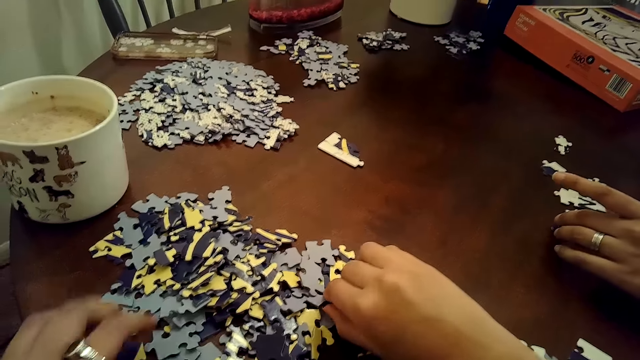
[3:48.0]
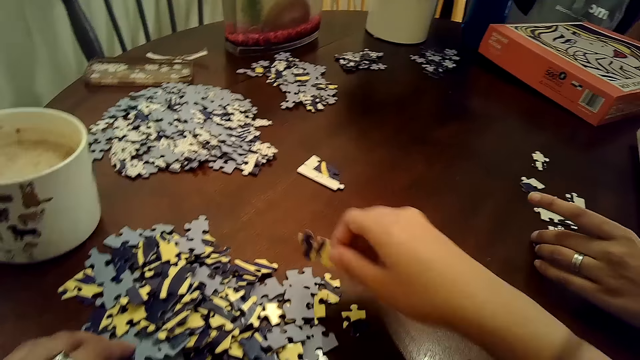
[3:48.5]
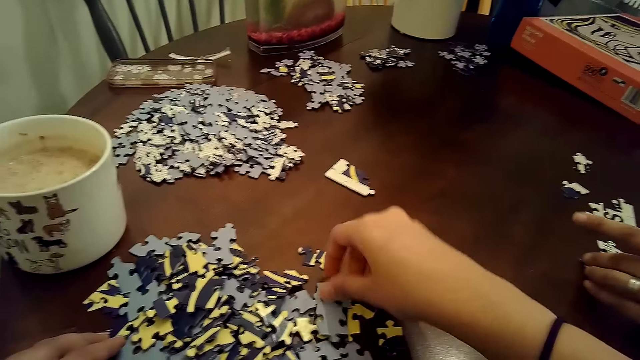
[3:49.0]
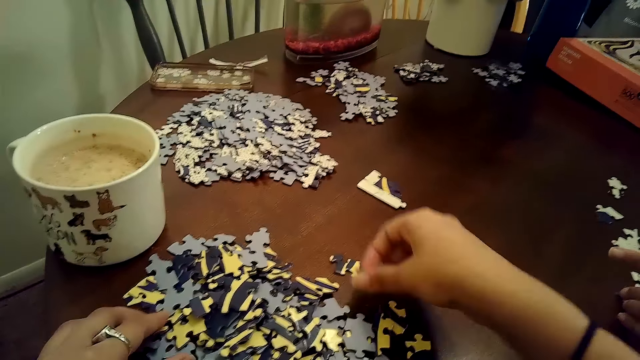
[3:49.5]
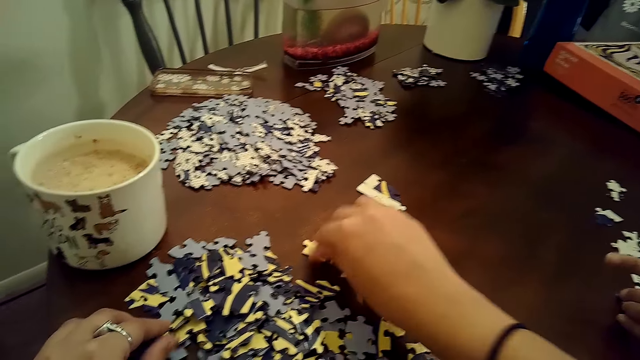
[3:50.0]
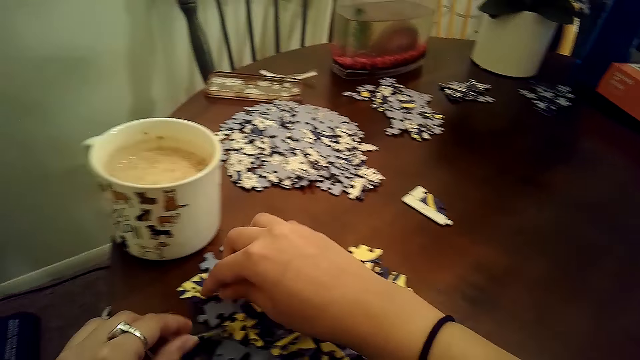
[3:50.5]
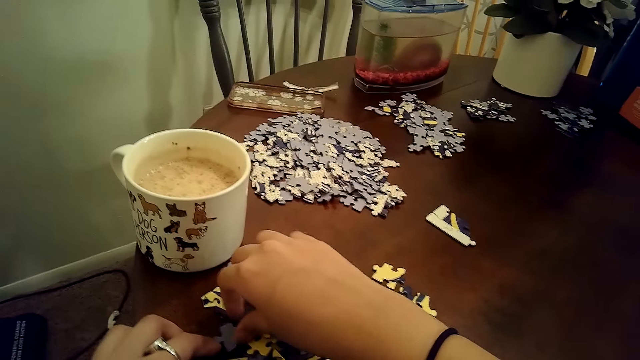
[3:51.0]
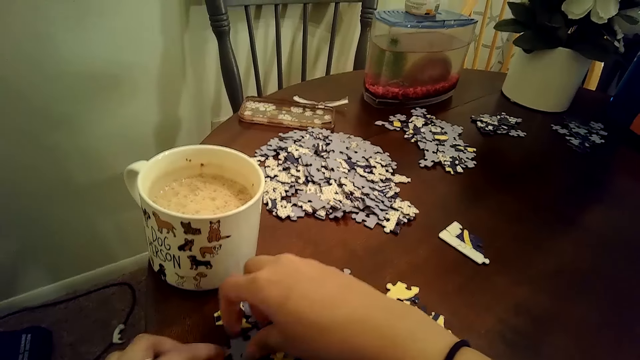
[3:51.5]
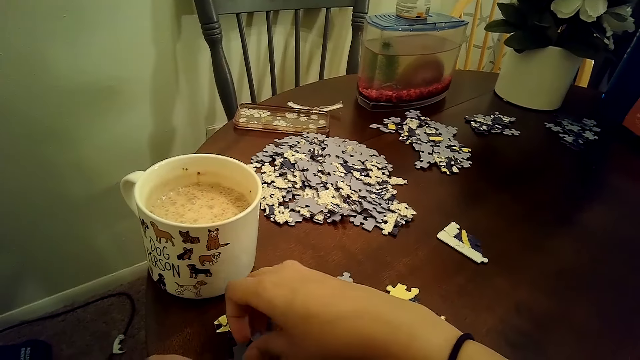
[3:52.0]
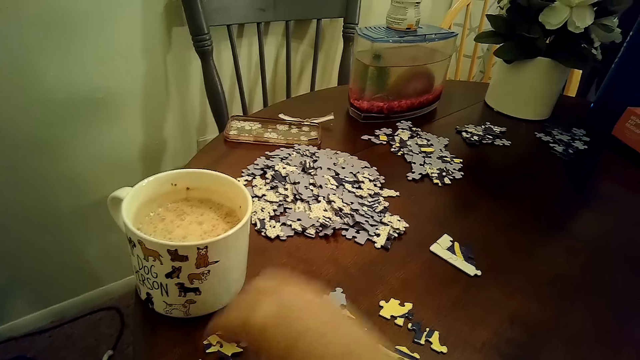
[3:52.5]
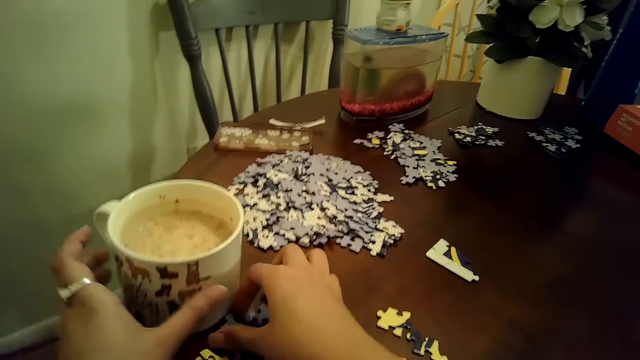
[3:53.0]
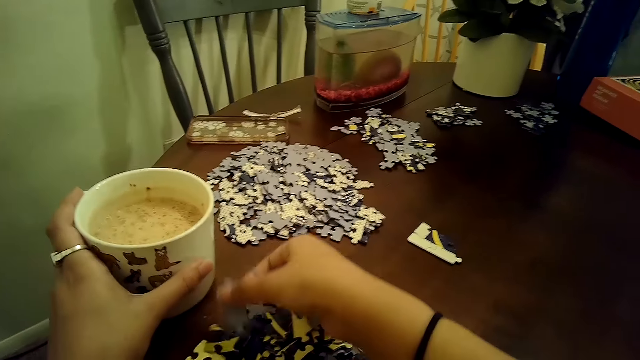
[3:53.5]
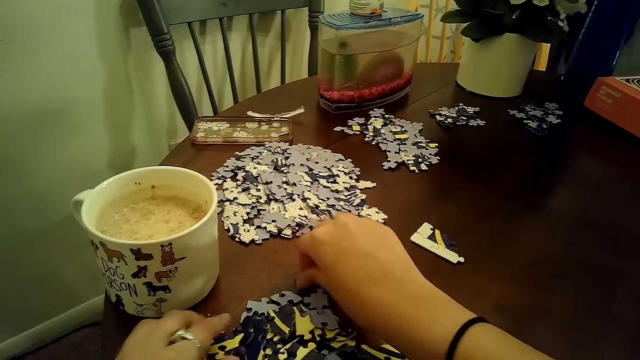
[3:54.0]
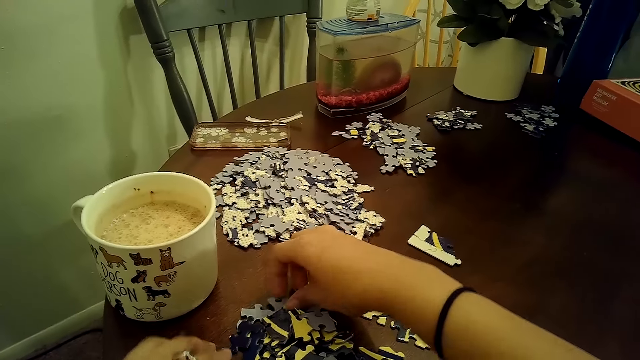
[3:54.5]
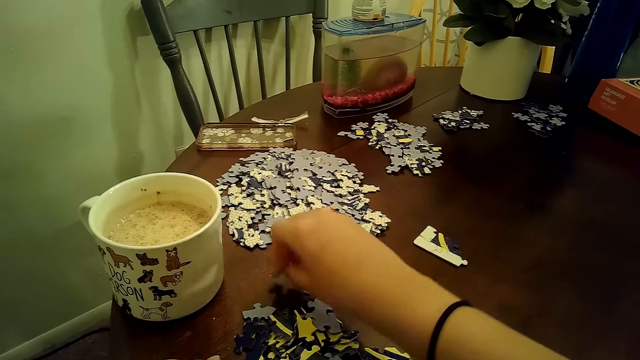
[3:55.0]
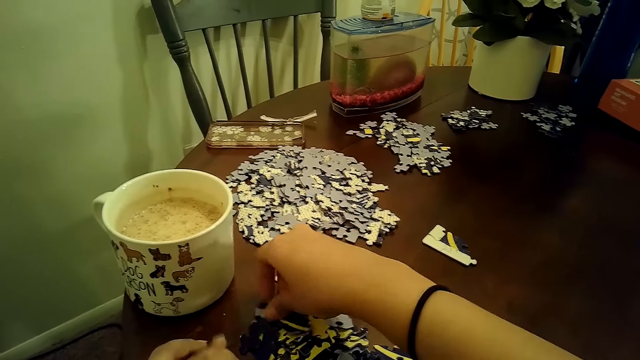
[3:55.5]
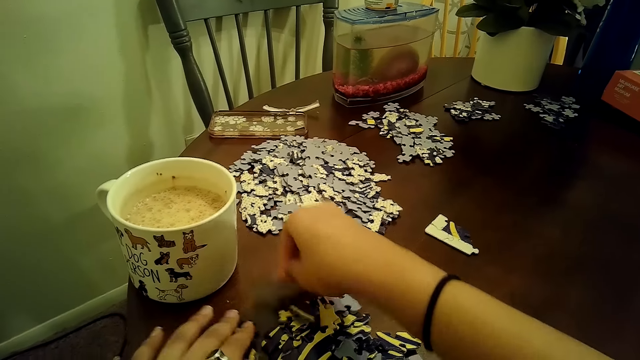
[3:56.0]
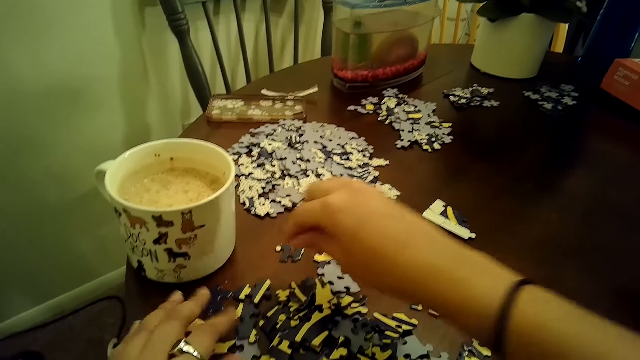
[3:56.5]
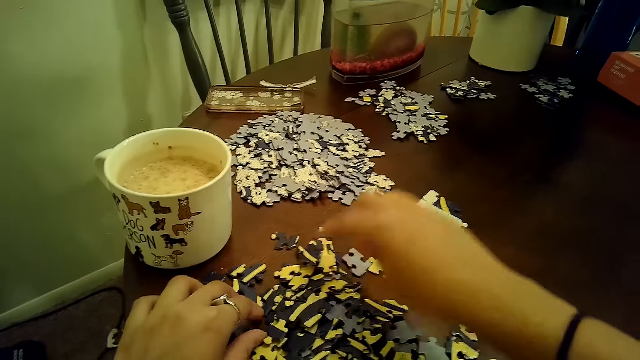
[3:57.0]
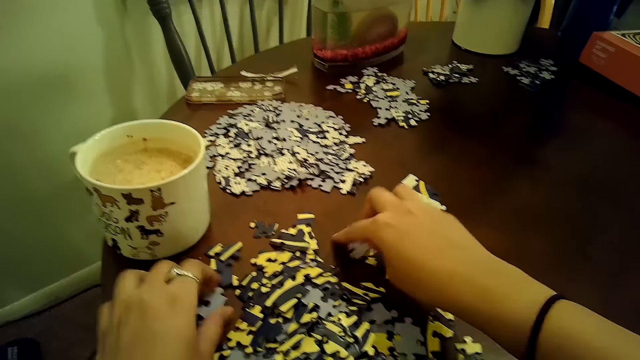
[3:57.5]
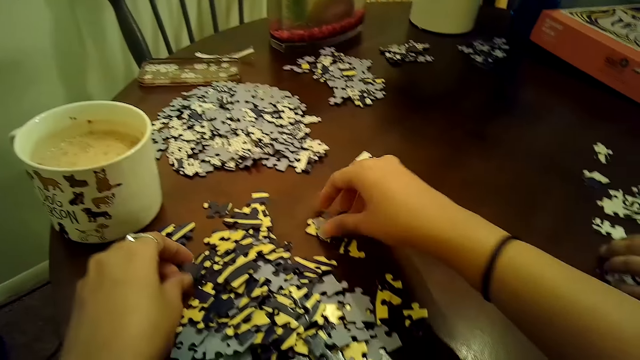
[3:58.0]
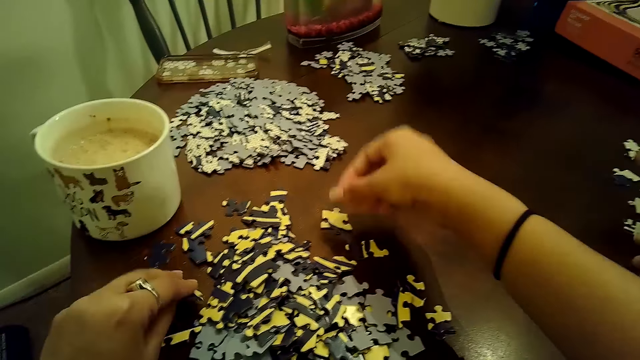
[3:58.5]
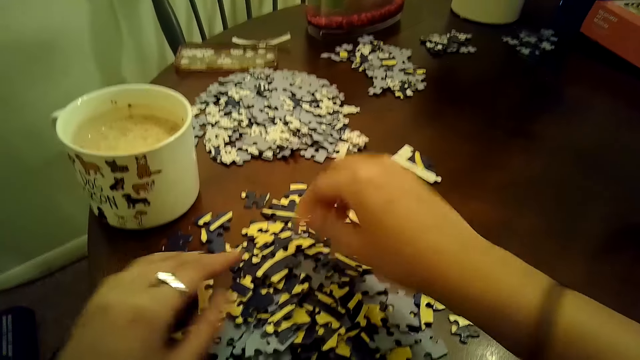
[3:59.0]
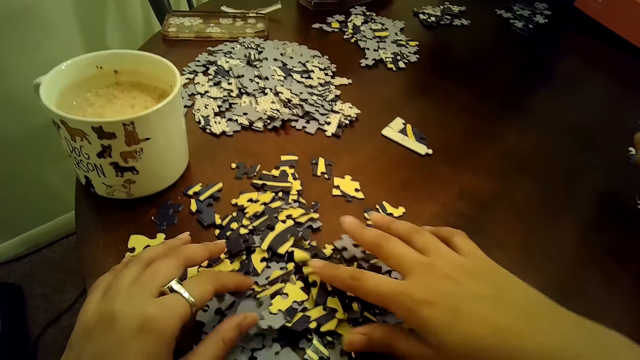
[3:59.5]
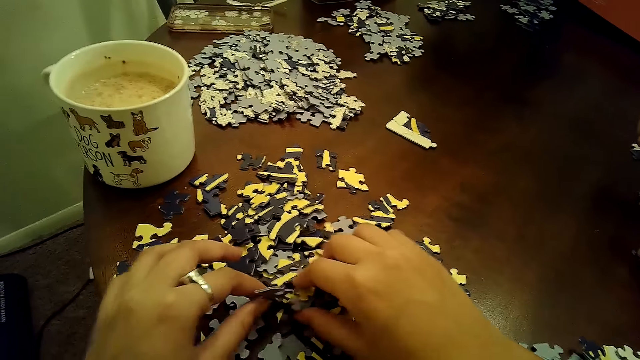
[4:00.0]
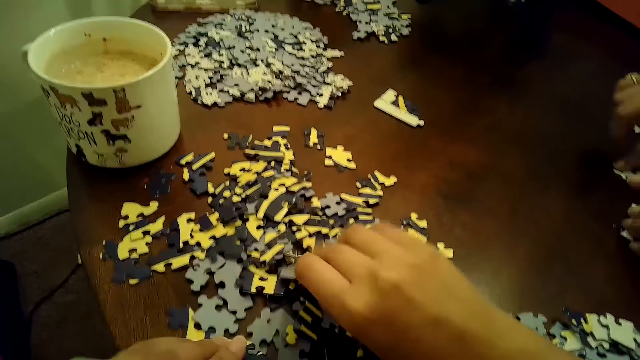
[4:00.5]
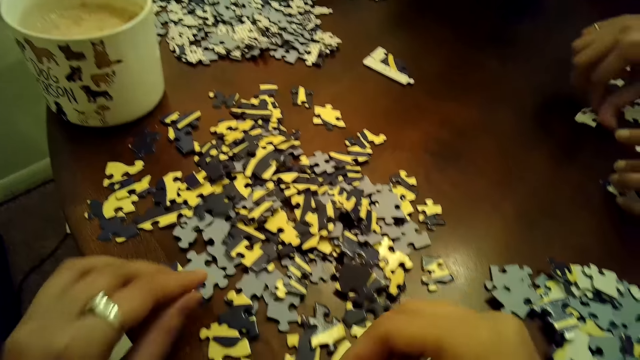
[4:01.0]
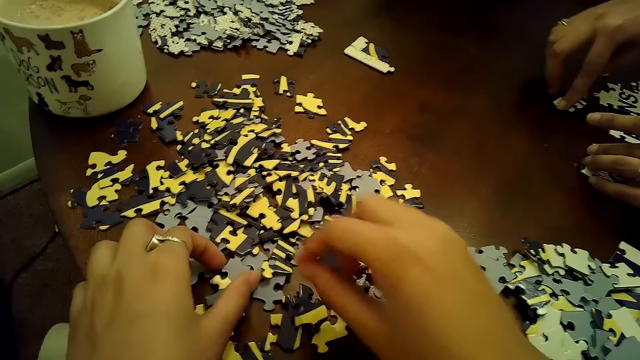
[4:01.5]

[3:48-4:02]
The camera wearer flips a puzzle piece from the pile of puzzle pieces on the table with her right hand. She flips a puzzle piece from the pile of puzzle pieces on the table with her right hand again. She moves a puzzle piece on the pile of puzzle pieces on the table with her left hand. She flips a puzzle piece from the pile of puzzle pieces on the table with her right hand. She adjusts the cup of tea on the table with her left hand. She flips a puzzle piece from the pile of puzzle pieces on the table with her right hand. She arranges pattern paper. She moves a puzzle piece on the pile of puzzle pieces on the table with her left hand. She flips a puzzle piece from the pile of puzzle pieces on the table with her right hand. She flips a puzzle piece from the pile of puzzle pieces on the table with her right hand again. She moves a puzzle piece on the pile of puzzle pieces on the table with her left hand. She flips a puzzle piece from the pile of puzzle pieces on the table with her left hand. She moves some puzzle pieces on the pile of puzzle pieces on the table with her right hand. She flips a puzzle piece from the pile of puzzle pieces on the table with her right hand. She scatters the pile of puzzle pieces on the table with both hands. She flips a puzzle piece from the pile of puzzle pieces on the table with her left hand. She flips a puzzle piece from the pile of puzzle pieces on the table with her right hand.

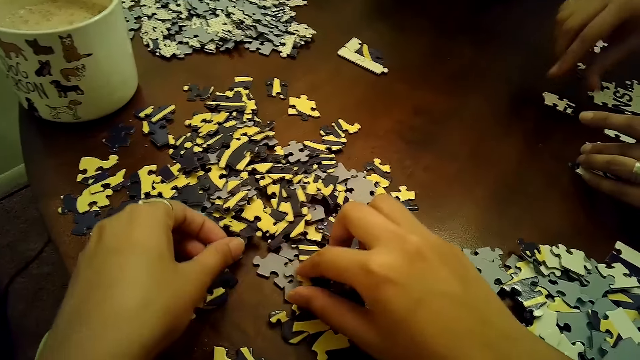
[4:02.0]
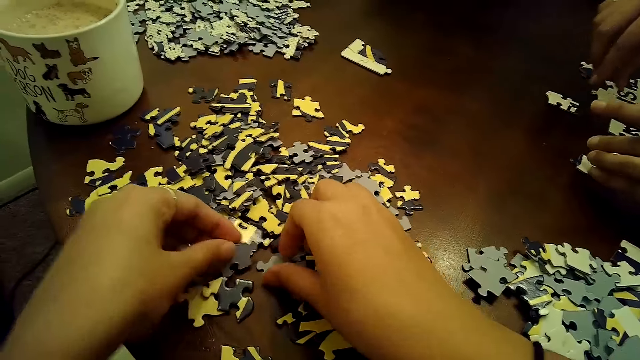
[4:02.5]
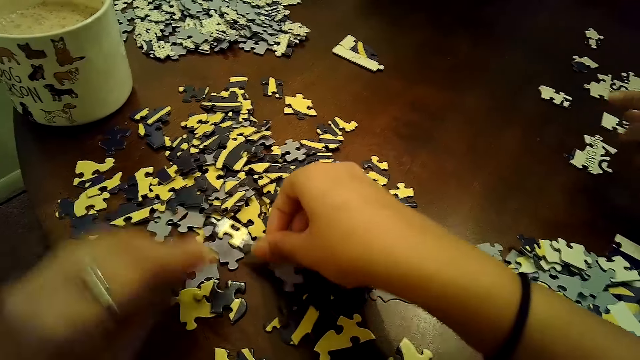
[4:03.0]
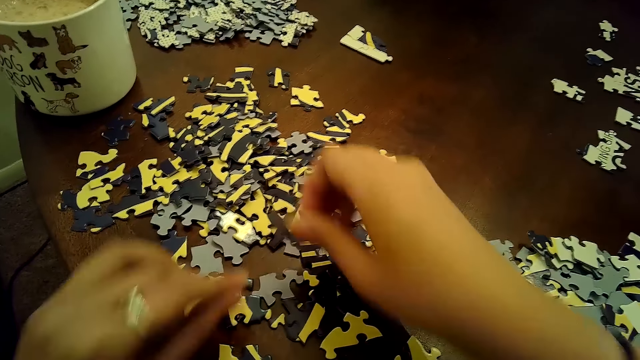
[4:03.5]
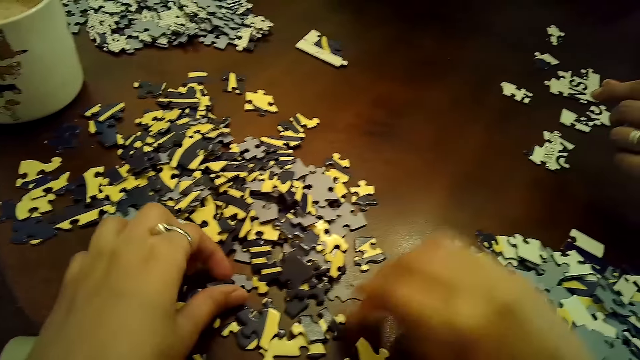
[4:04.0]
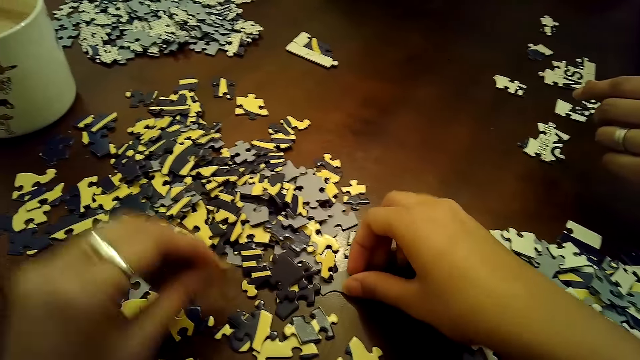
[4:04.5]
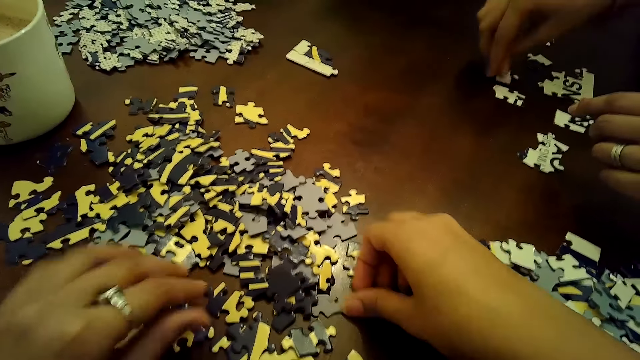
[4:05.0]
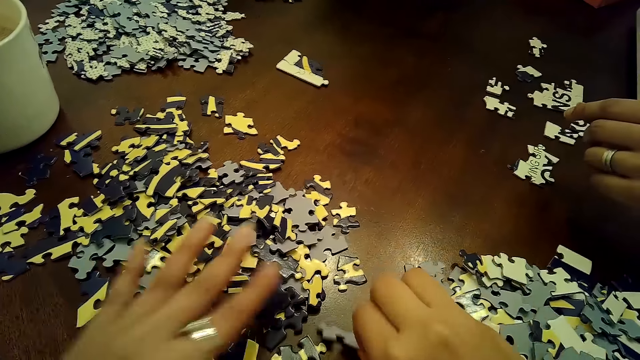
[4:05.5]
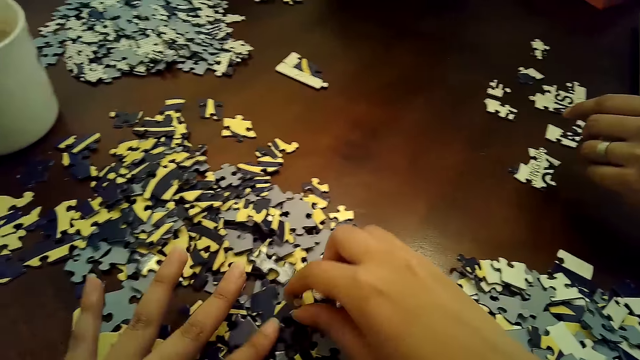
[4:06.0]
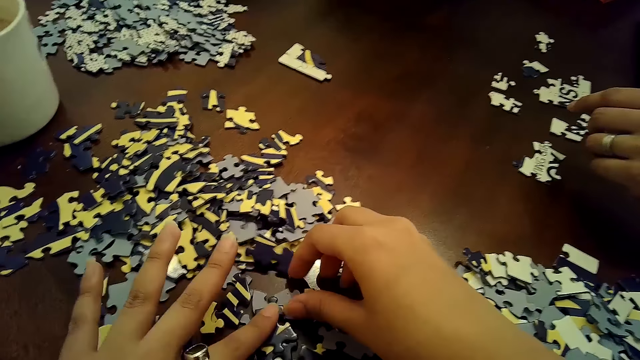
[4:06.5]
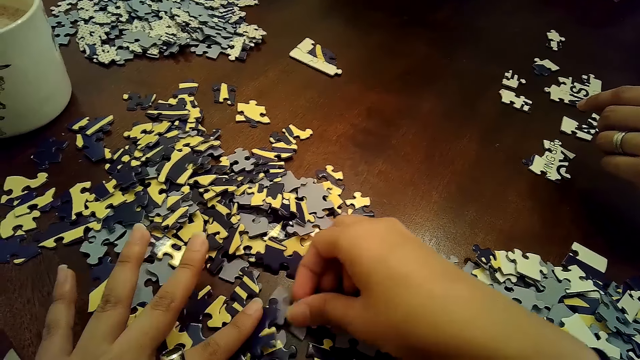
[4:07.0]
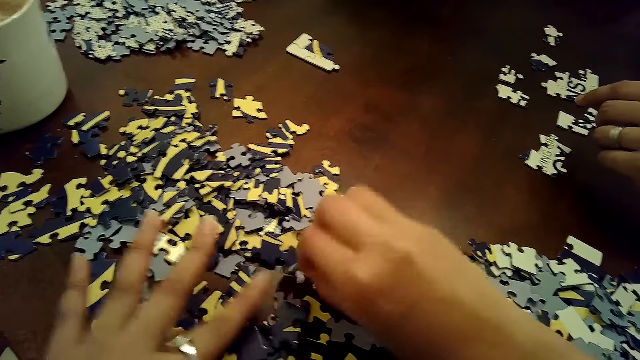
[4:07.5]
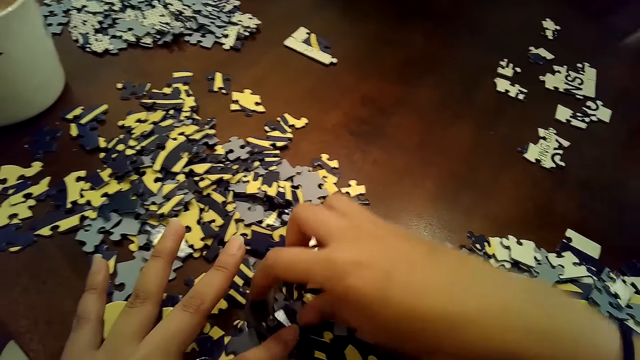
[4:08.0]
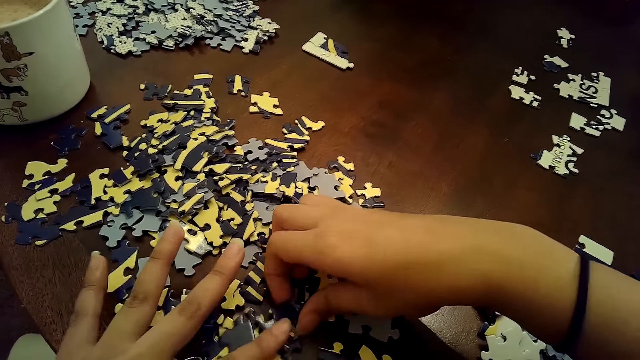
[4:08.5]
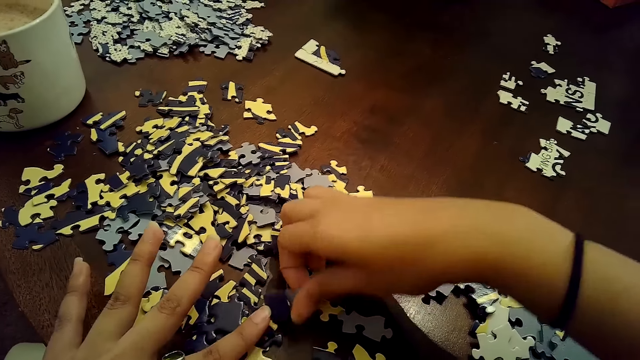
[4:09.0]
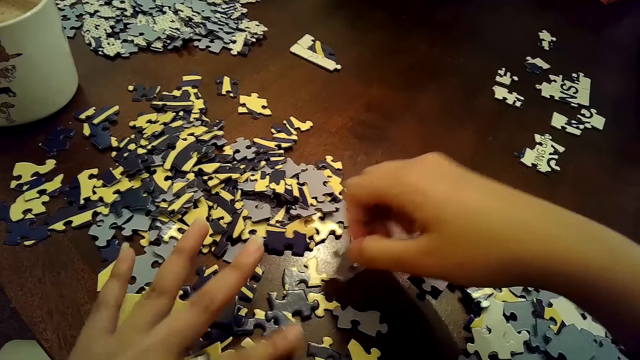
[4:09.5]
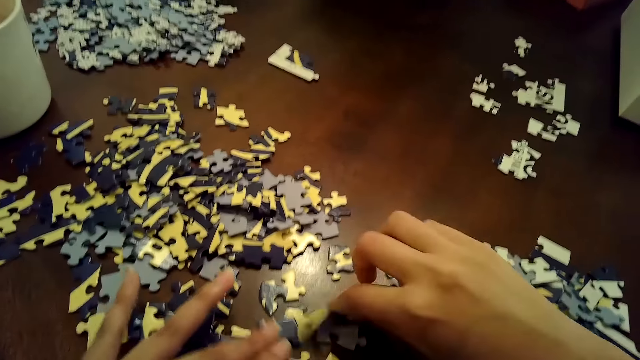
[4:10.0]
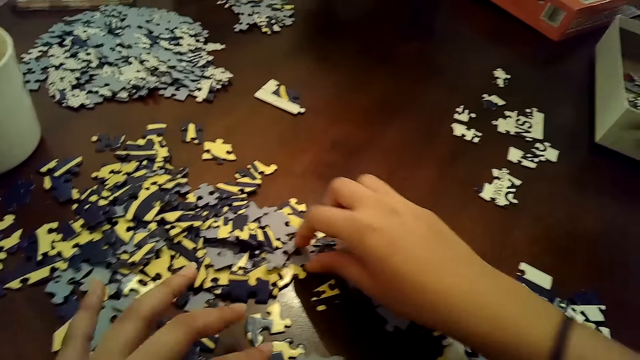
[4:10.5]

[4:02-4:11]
The camera wearer flips a puzzle piece from the pile of puzzle pieces on the table with her left hand. She moves some puzzle pieces on the pile of puzzle pieces on the table with her right hand. She flips a puzzle piece from the pile of puzzle pieces on the table with her right hand. She flips a puzzle piece from the pile of puzzle pieces on the table with her left hand. A woman drops a puzzle piece on the table with her right hand. The camera wearer flips a puzzle piece from the pile of puzzle pieces on the table with her right hand. She touches some puzzle pieces on the table with her left hand. She scatters the puzzle pieces on the table with her left hand. She flips a puzzle piece from the pile of puzzle pieces on the table with her right hand. She flips a puzzle piece from the pile of puzzle pieces on the table with her right hand again. She dialogues with the woman.
